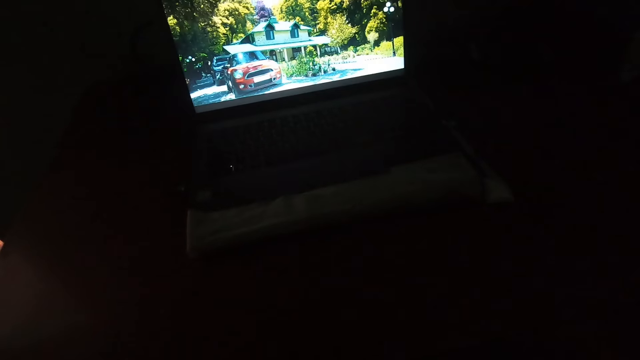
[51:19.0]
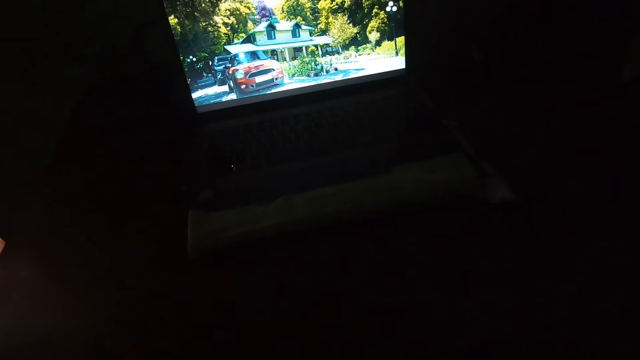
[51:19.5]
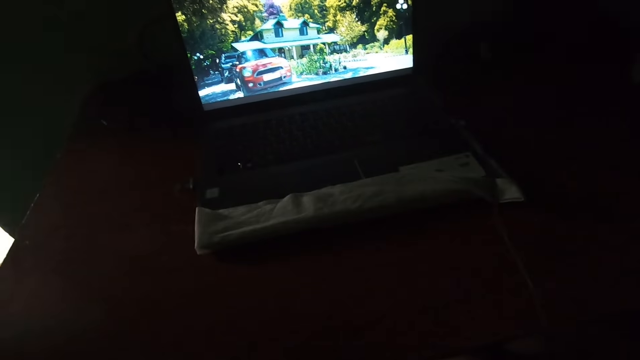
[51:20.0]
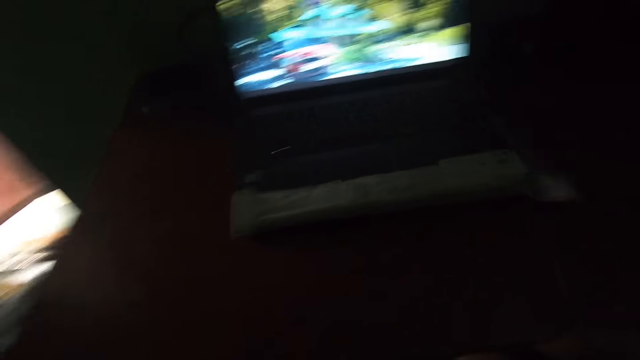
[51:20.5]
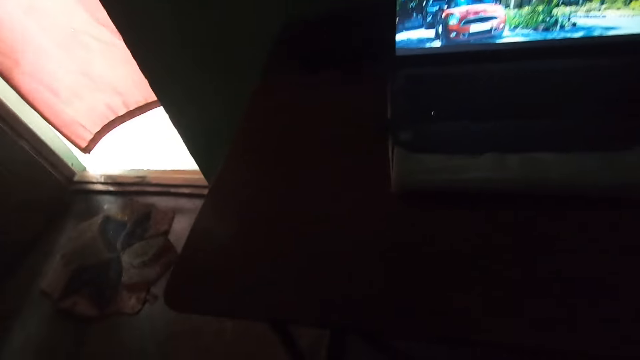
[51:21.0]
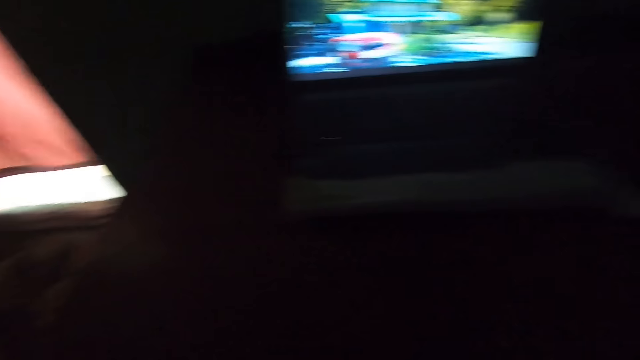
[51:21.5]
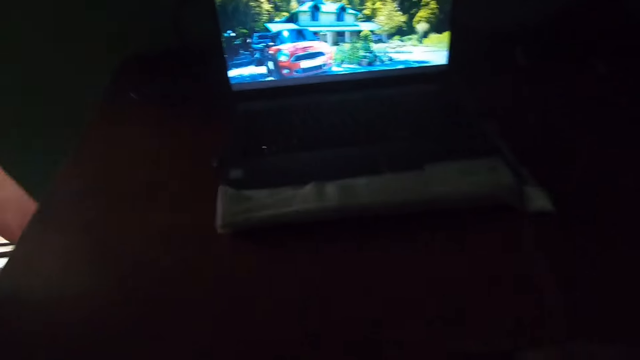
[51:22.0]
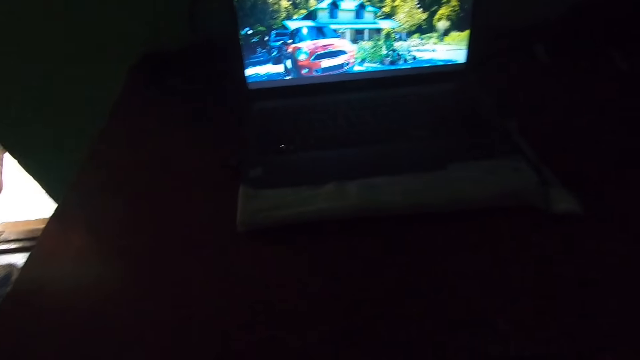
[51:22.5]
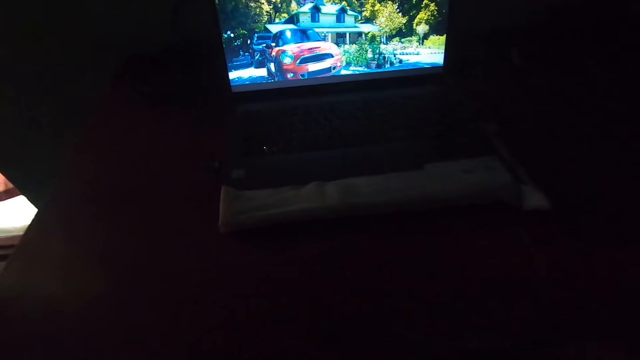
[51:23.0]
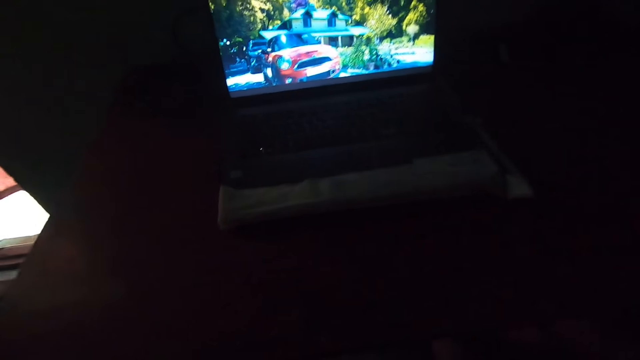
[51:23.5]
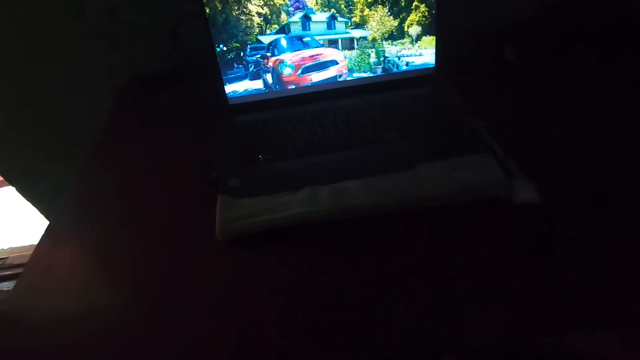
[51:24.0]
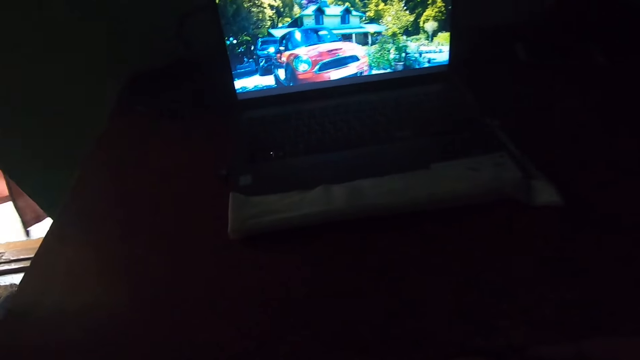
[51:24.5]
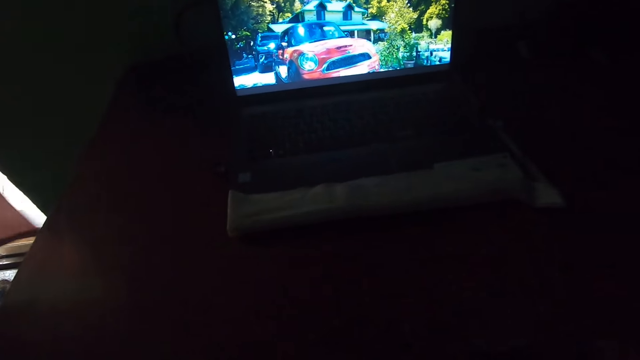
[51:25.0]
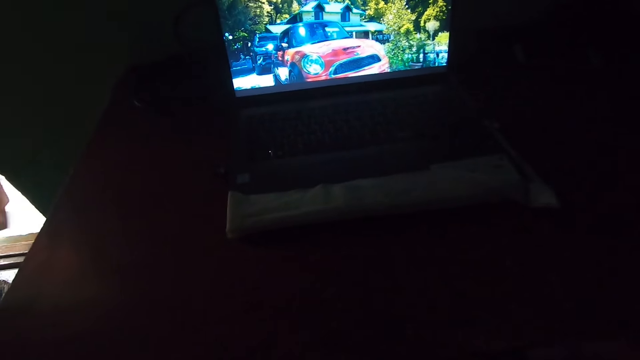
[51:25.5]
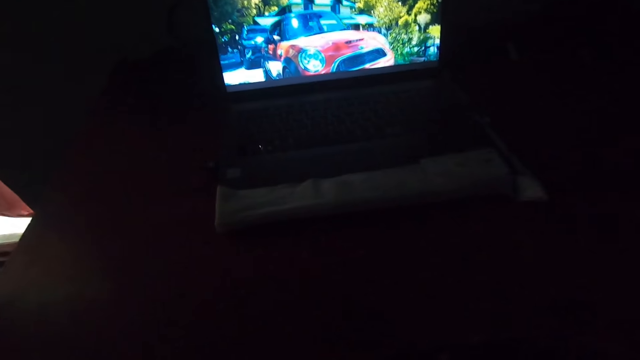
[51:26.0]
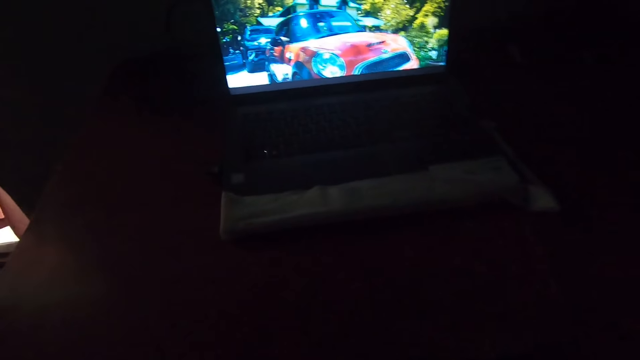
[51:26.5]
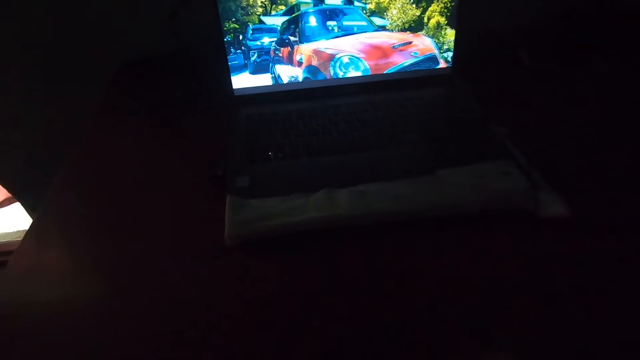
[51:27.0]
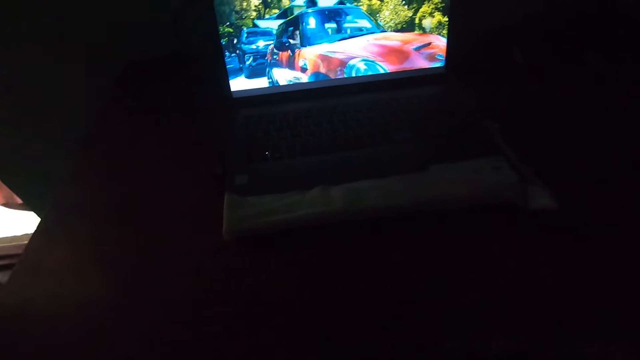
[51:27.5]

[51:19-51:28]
The camera wearer looks around the house. They watch a movie on a laptop.

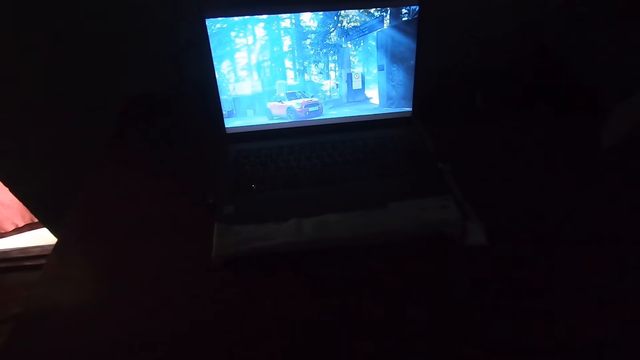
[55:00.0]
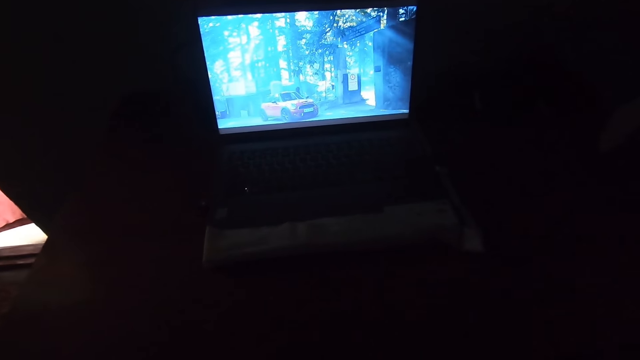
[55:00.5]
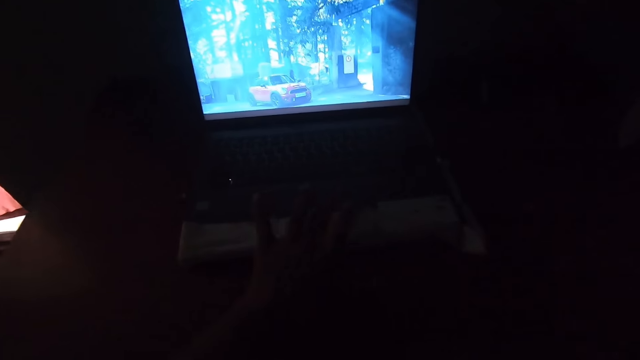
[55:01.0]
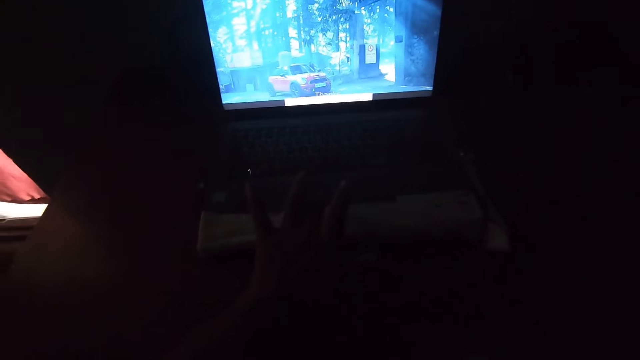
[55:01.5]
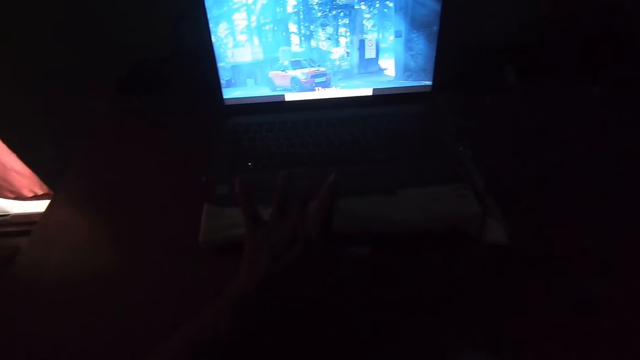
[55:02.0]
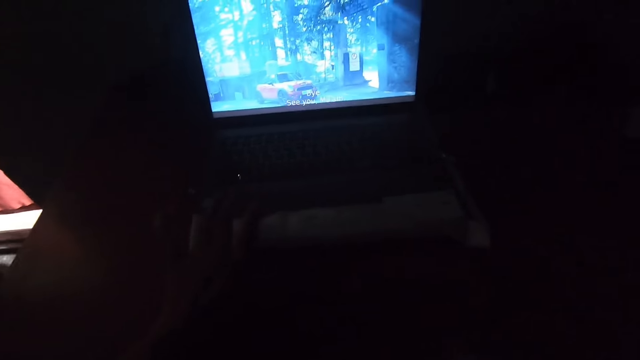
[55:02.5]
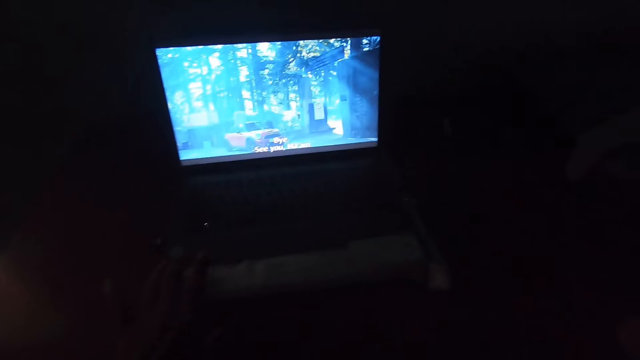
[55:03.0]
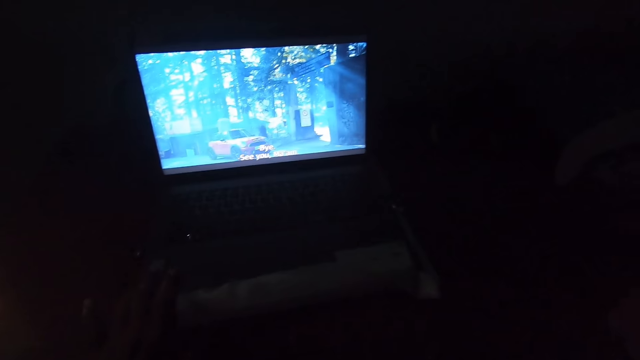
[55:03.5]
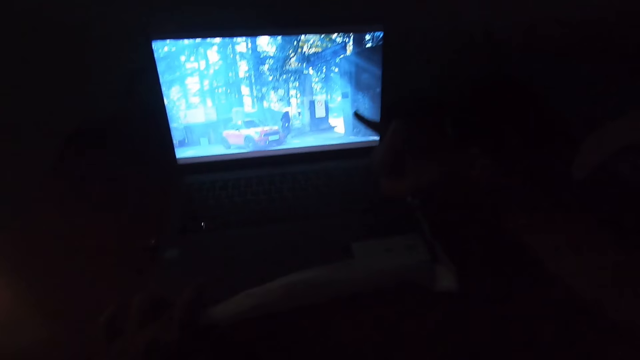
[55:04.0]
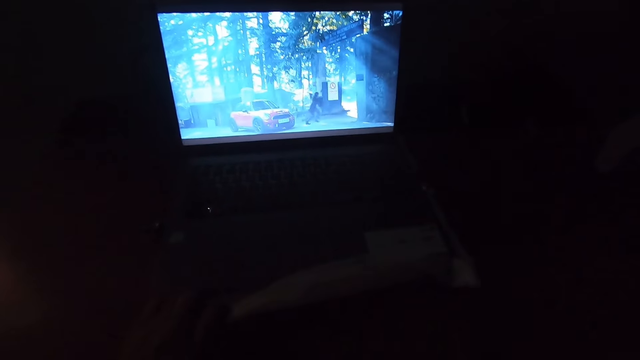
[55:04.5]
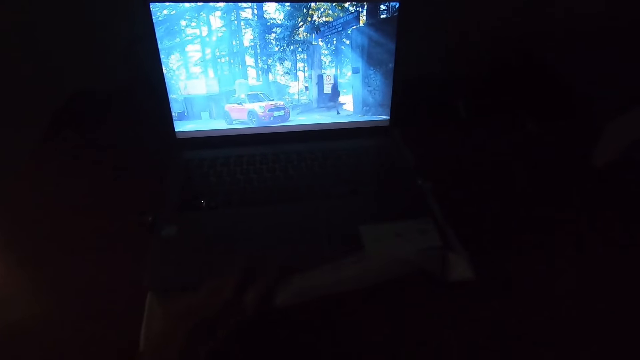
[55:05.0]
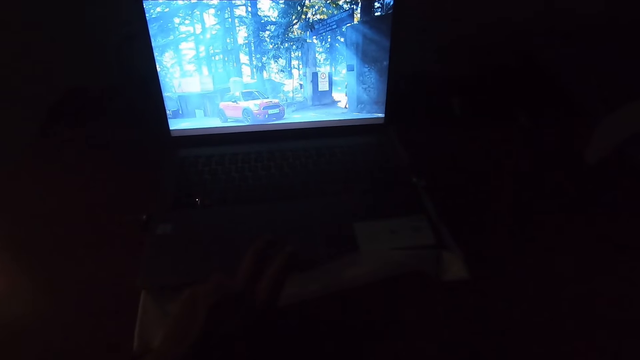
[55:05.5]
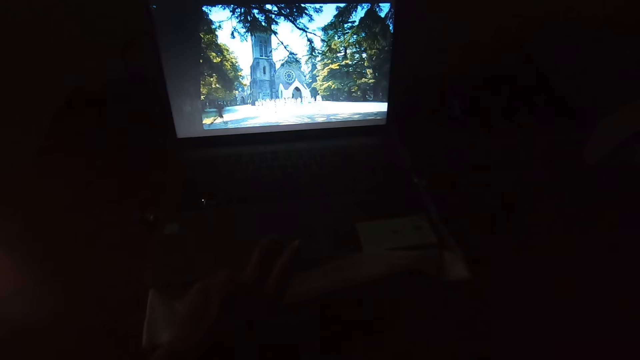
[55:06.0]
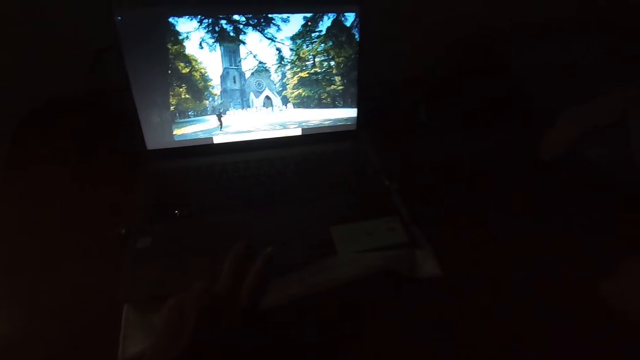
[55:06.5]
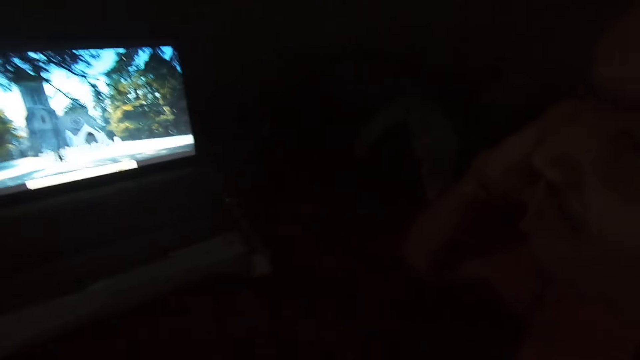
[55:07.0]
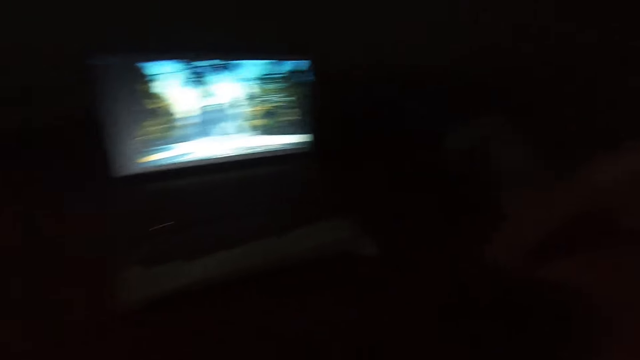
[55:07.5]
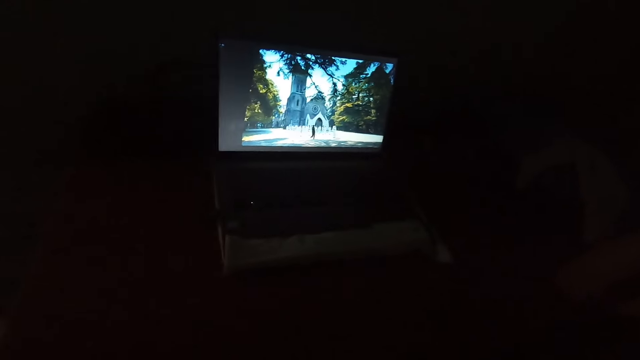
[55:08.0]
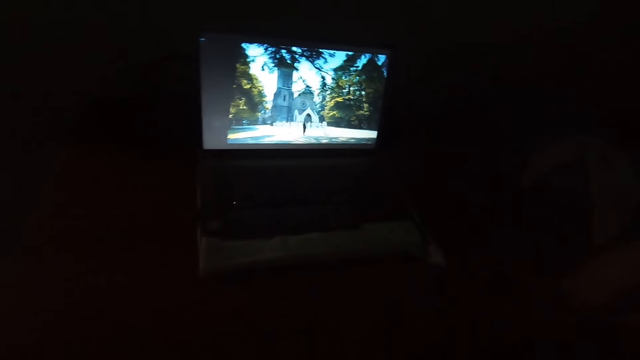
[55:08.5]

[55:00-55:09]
The camera wearer talks. They point to the television screen.

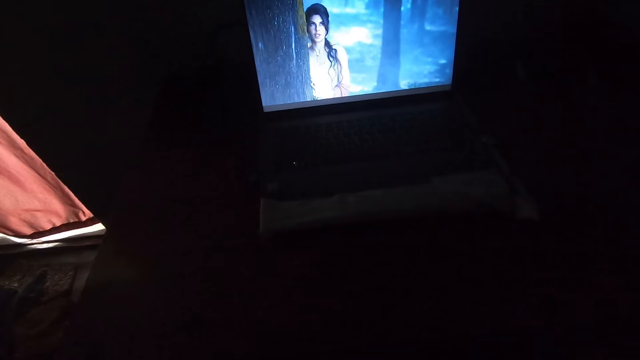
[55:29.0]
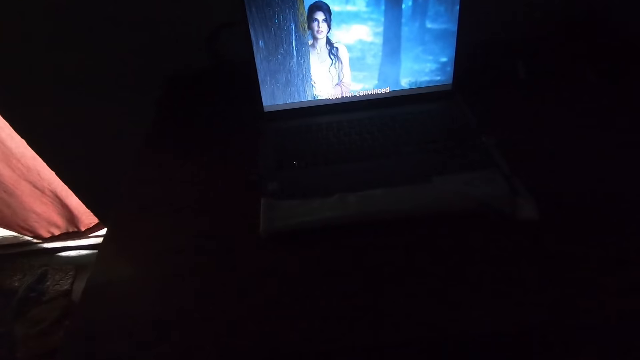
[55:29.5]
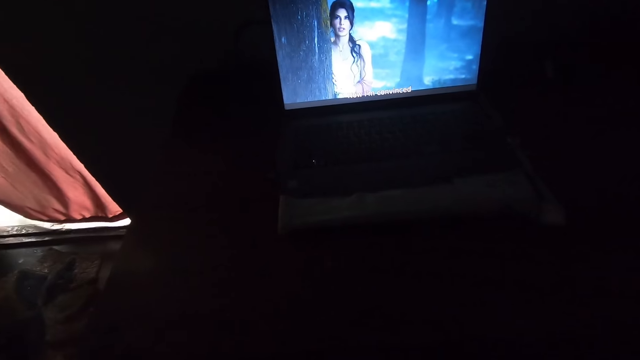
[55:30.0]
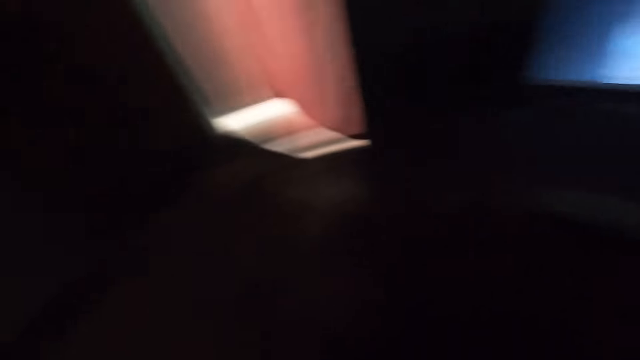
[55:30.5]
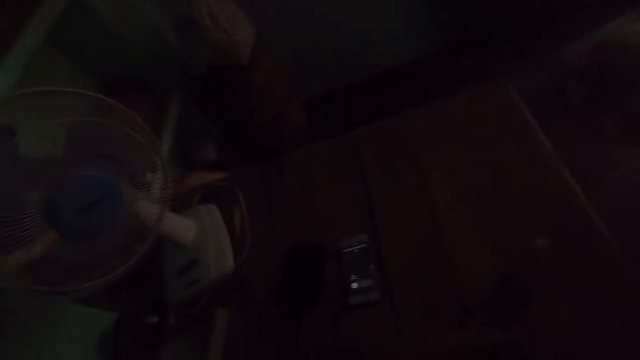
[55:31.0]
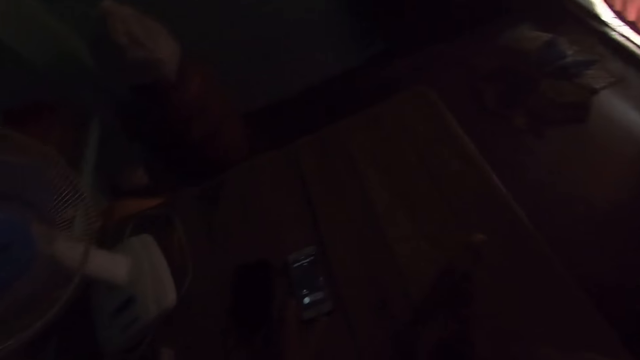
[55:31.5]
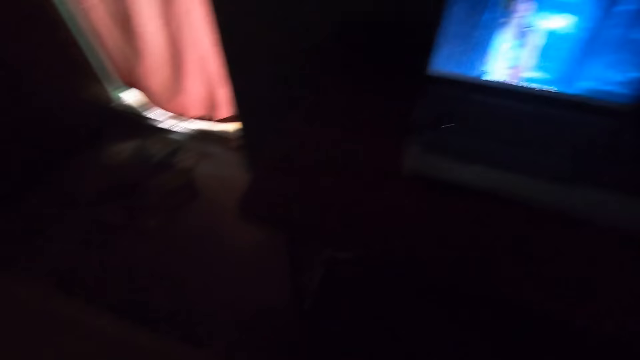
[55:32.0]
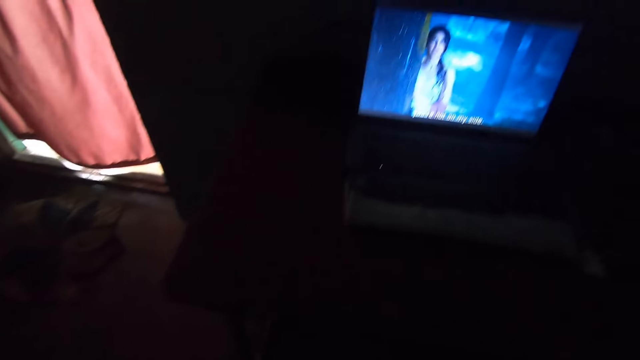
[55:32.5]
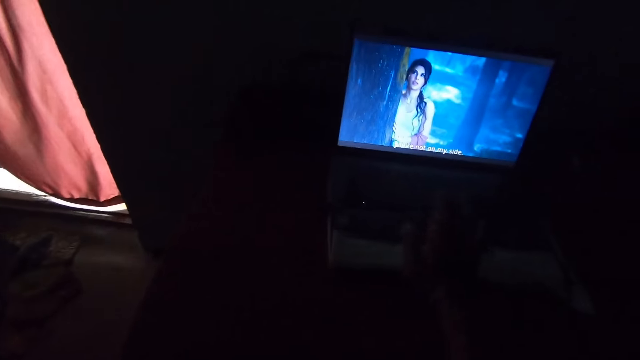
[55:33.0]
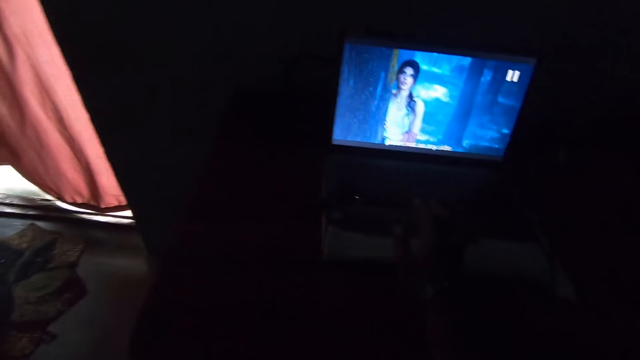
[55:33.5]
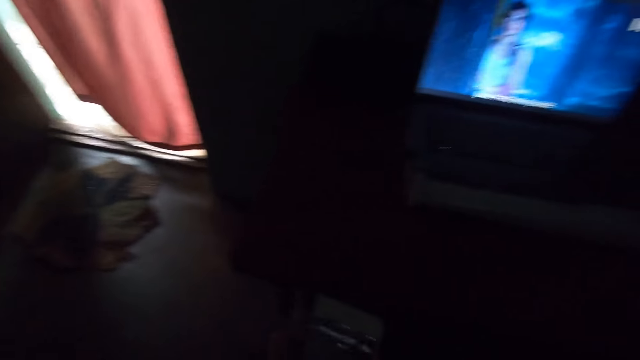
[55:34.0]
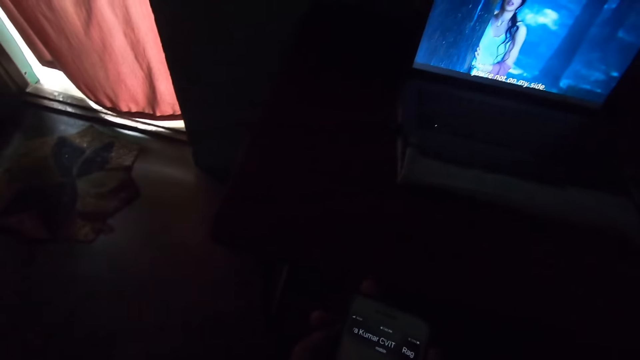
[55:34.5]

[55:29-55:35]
The camera wearer turns left. They watch the movie on the television.
